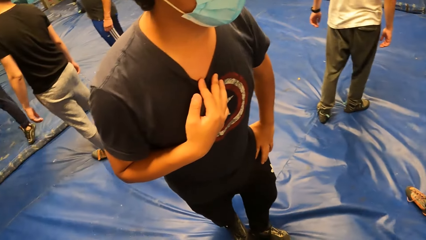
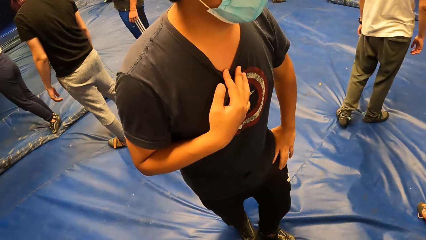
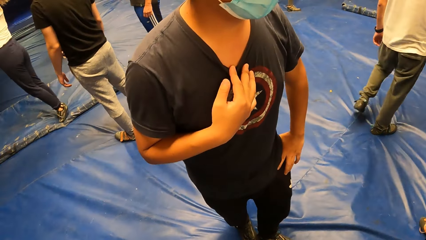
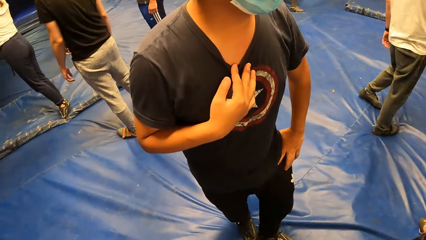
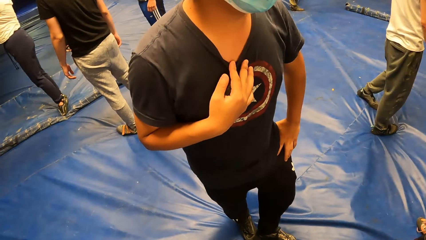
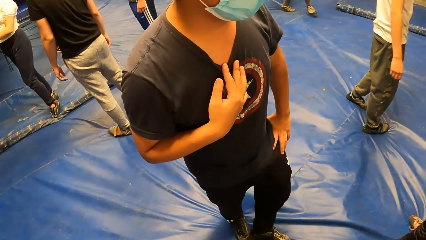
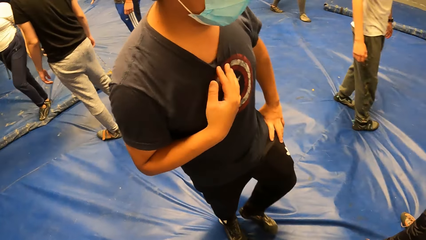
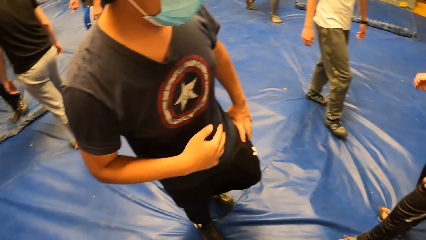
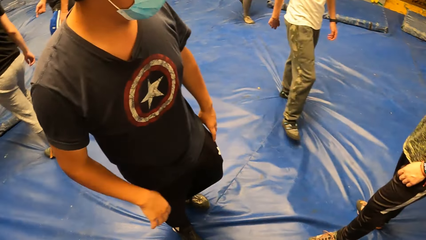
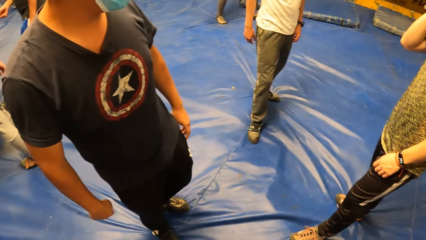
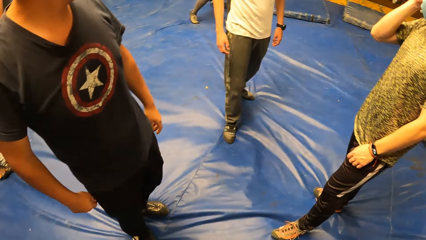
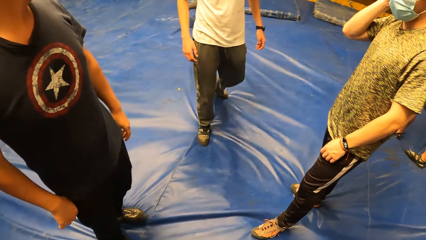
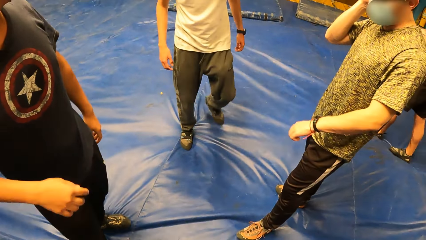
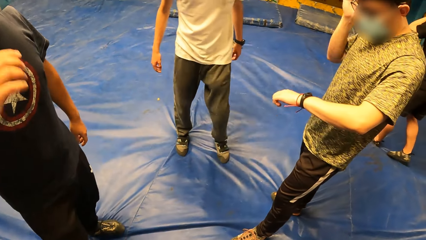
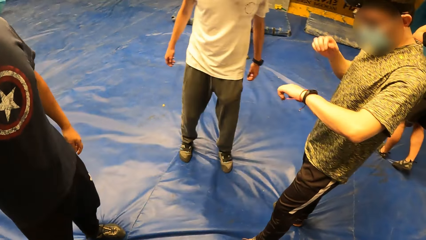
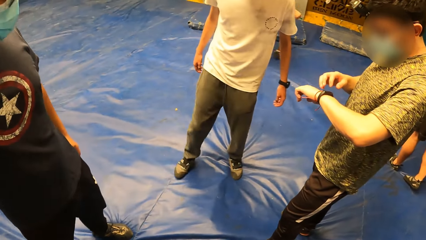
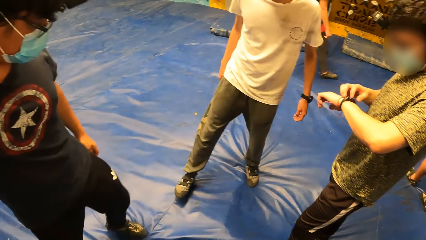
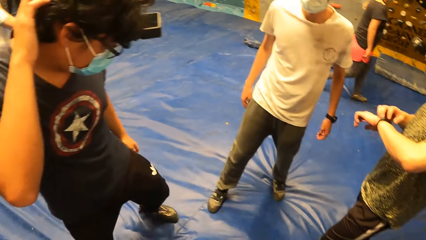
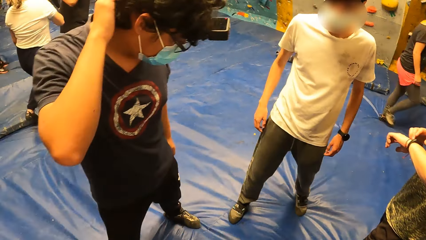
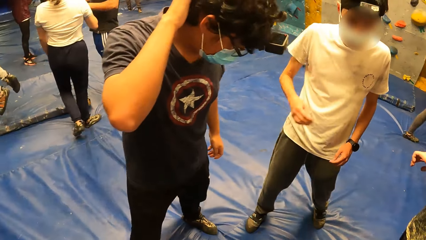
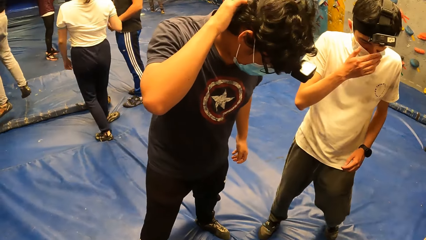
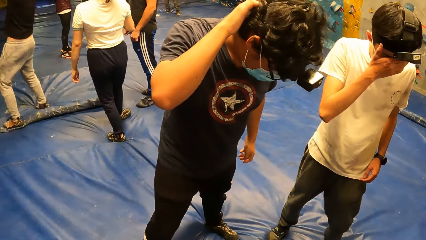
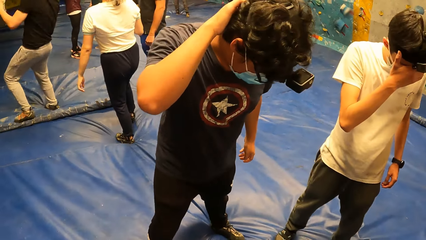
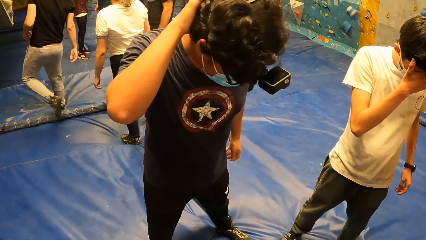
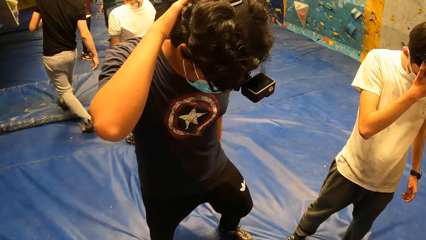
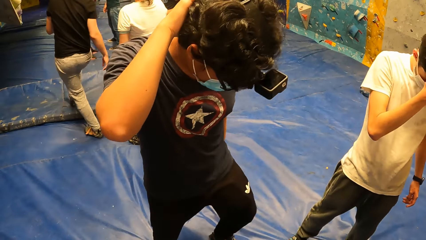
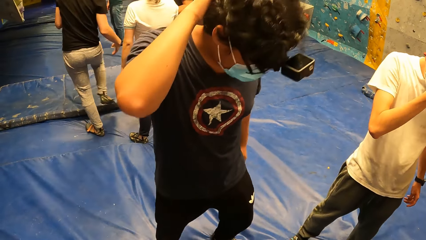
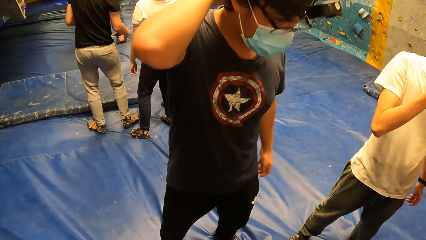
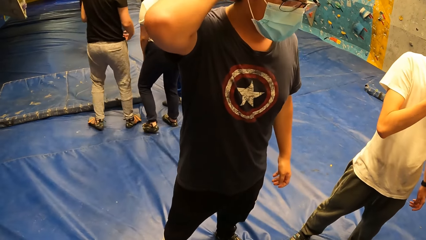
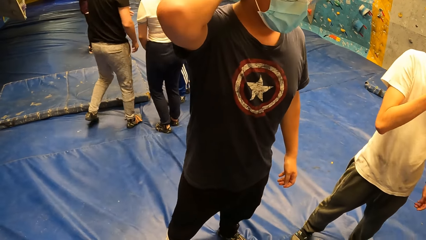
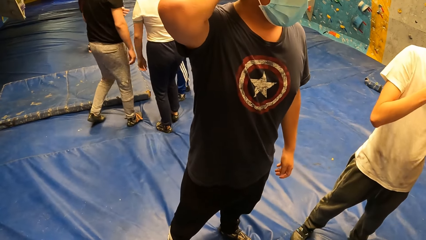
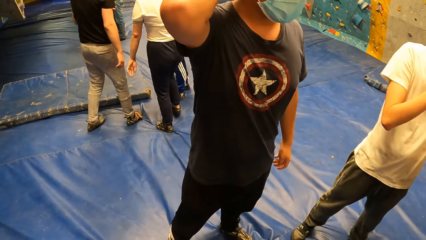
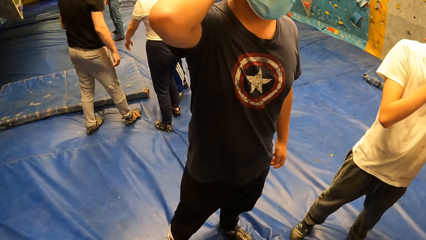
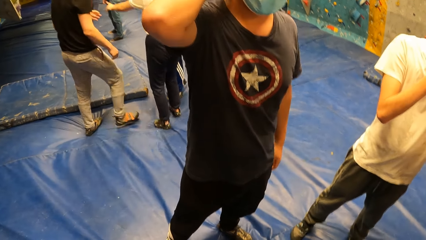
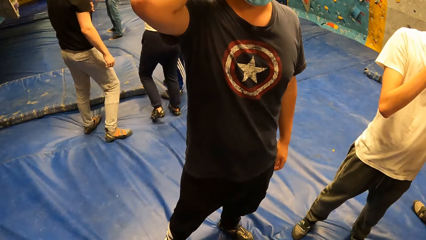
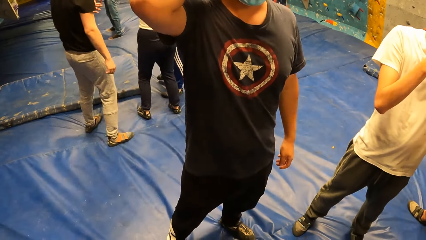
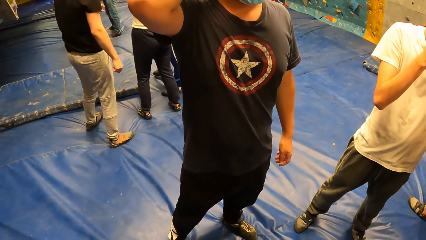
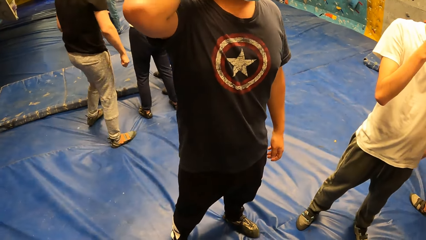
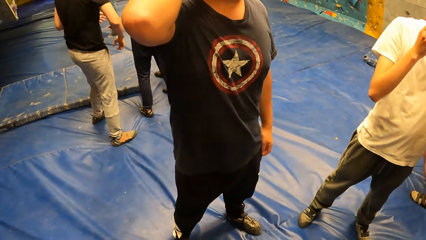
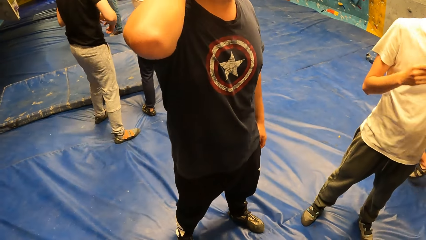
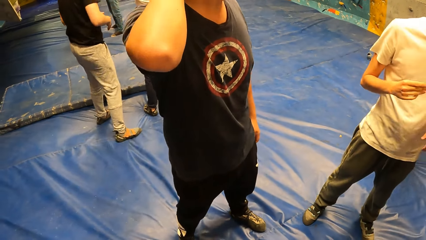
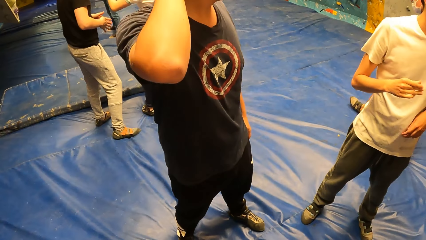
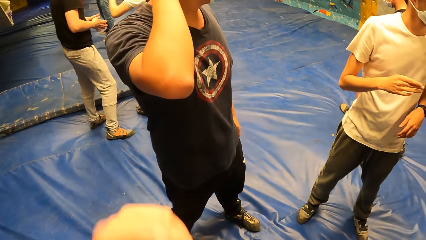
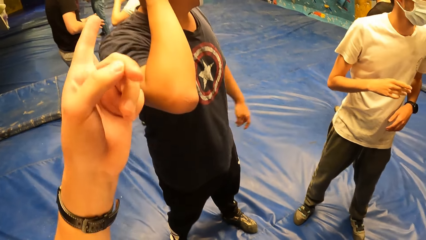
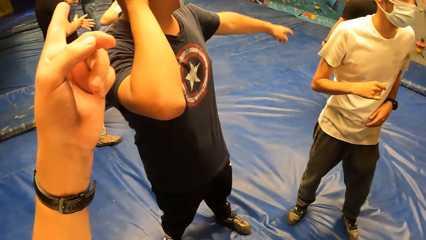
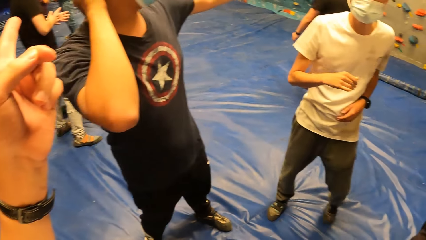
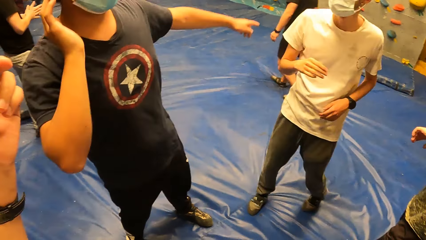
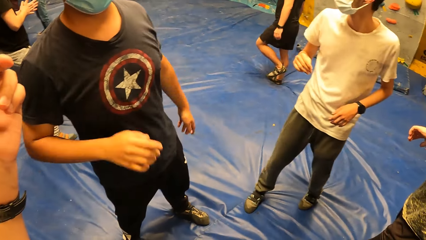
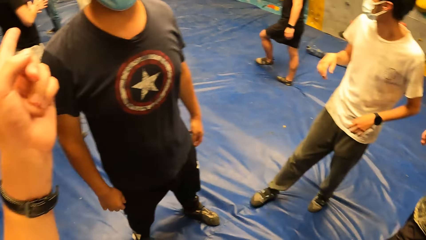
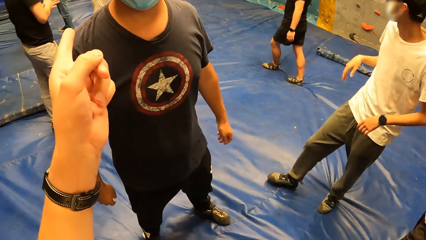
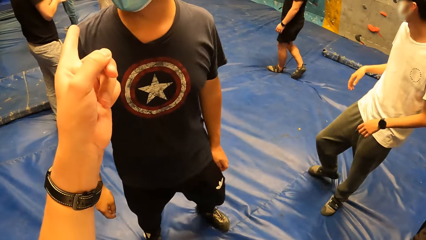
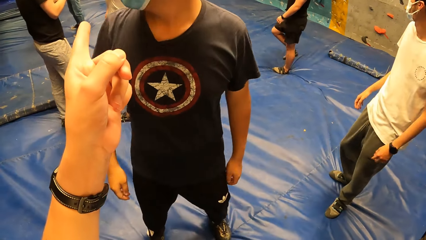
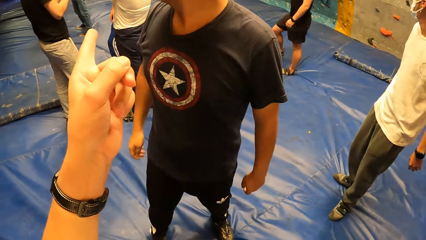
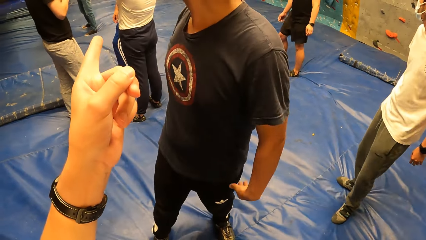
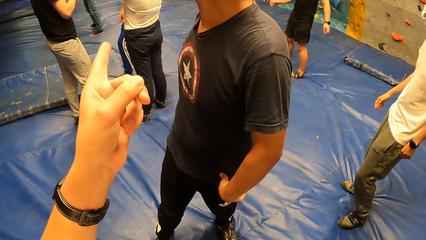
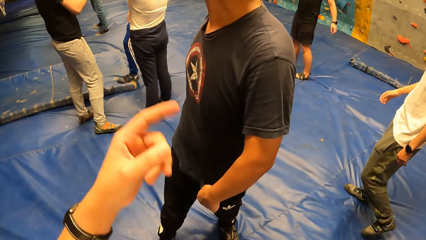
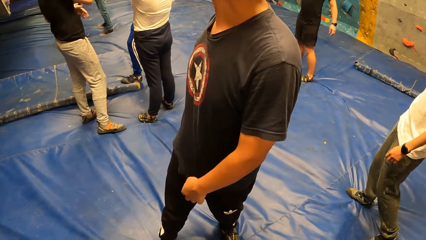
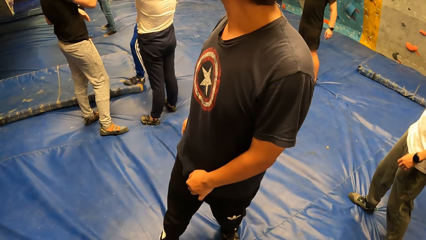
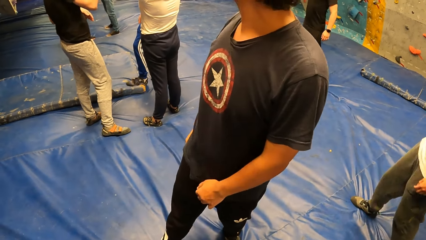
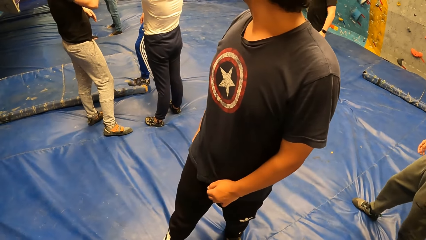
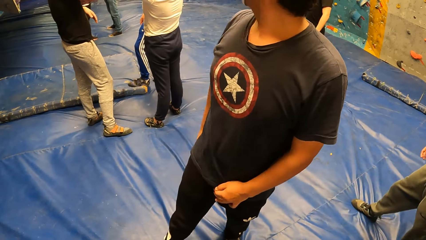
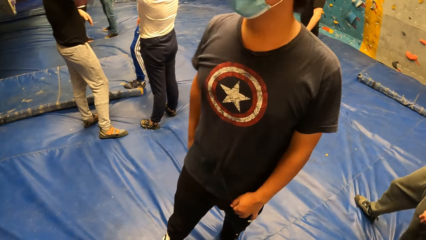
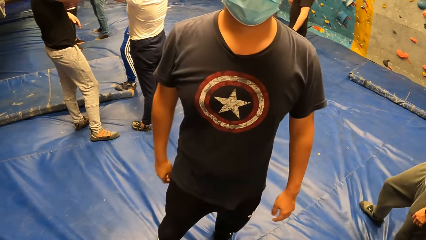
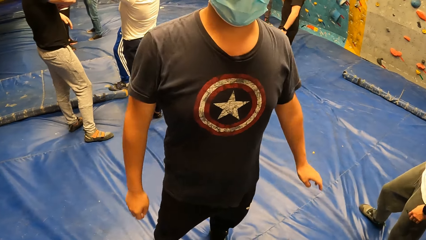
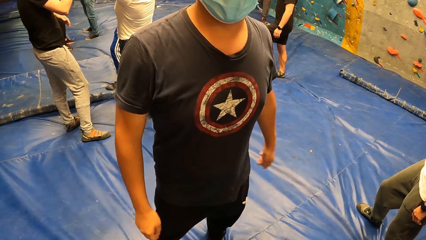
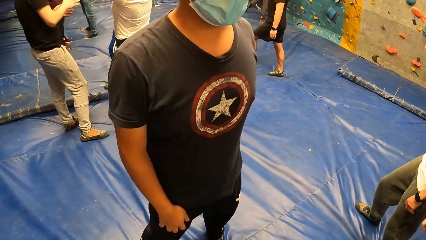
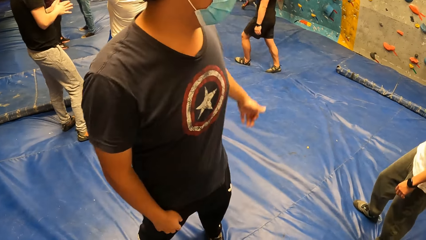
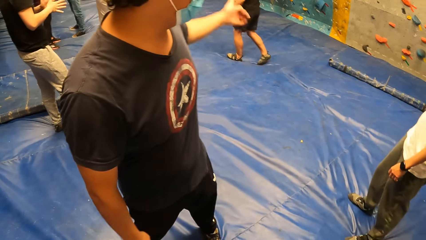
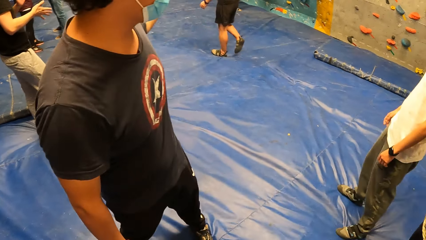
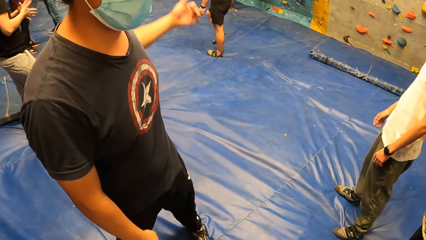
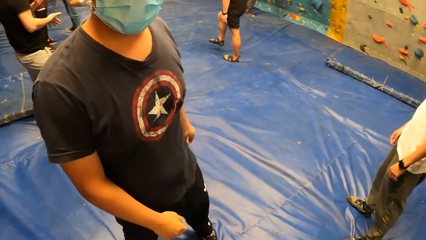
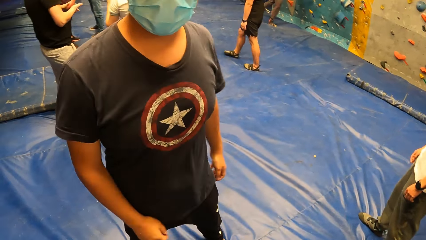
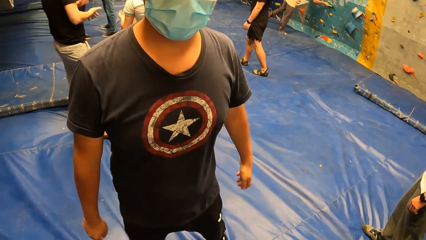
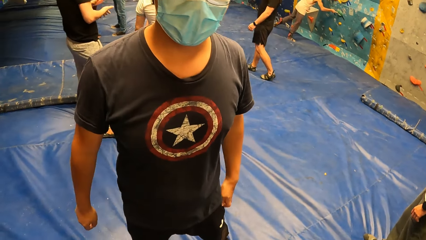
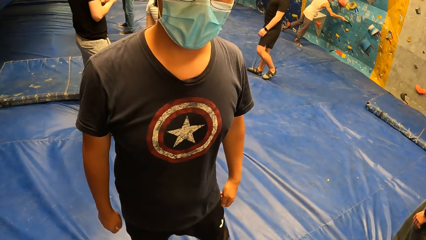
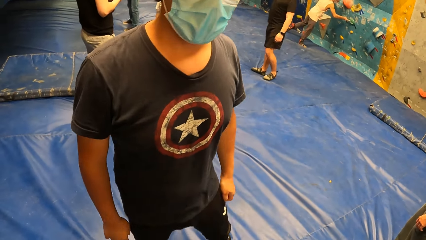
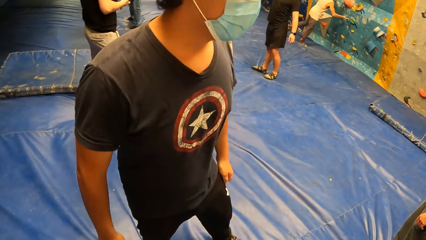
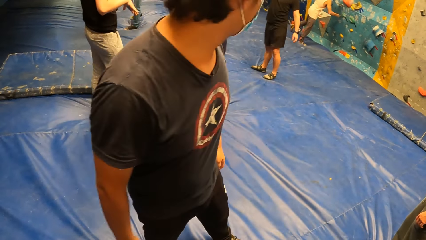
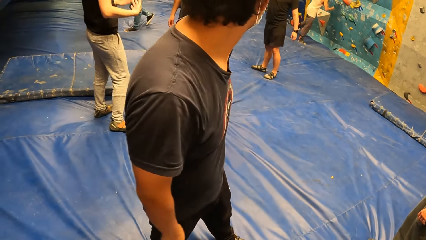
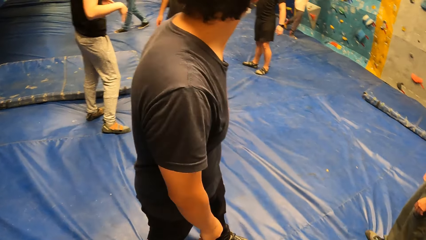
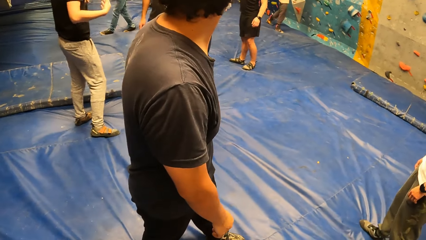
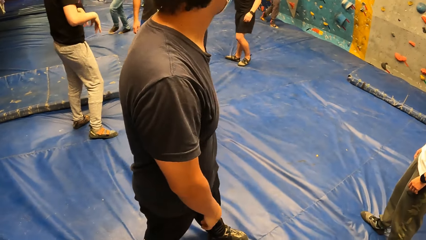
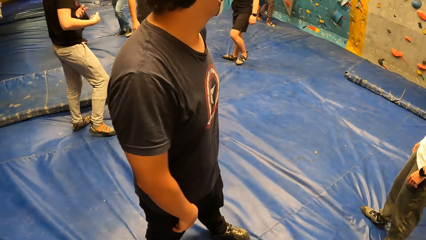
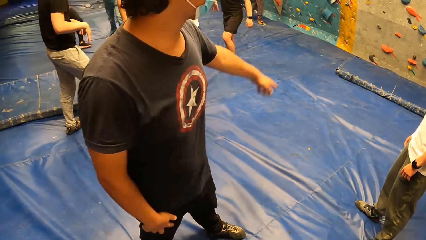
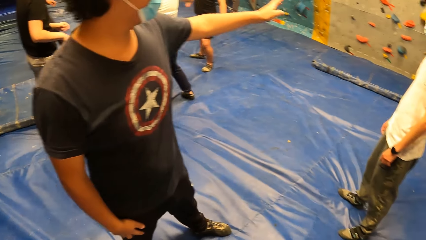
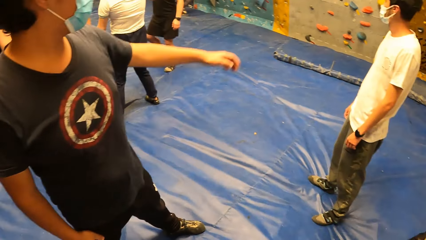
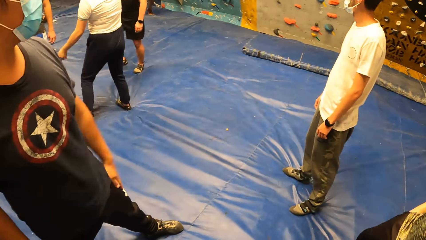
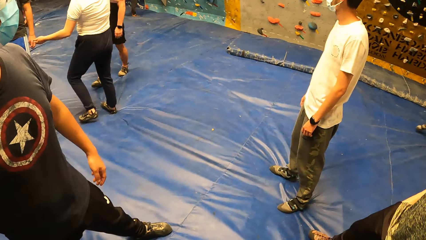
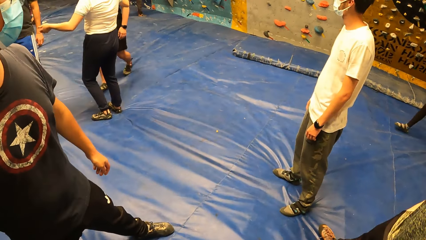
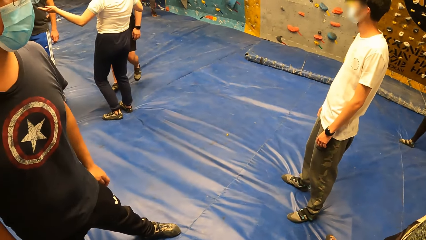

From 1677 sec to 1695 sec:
A man looks at the time on a watch on his left hand. The camera wearer points the other direction. They interact with another man. A man answers another man.
